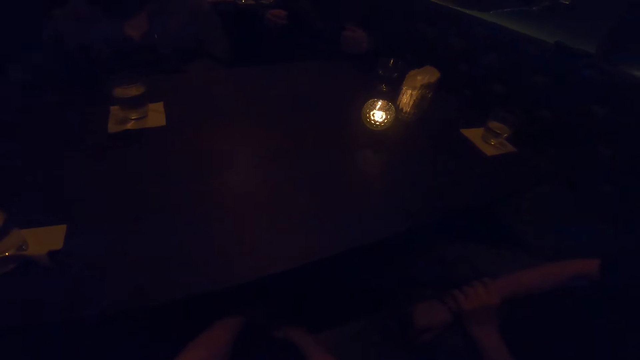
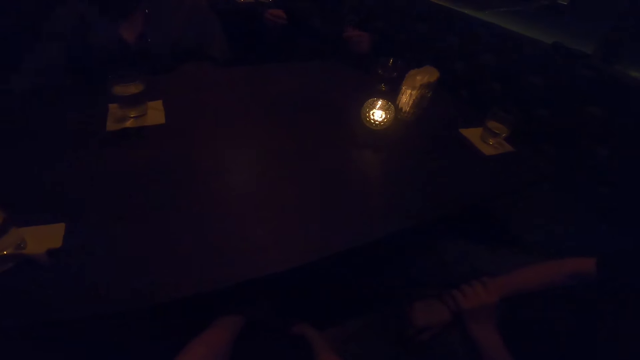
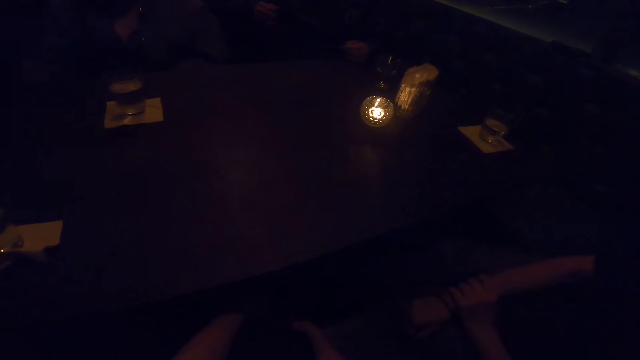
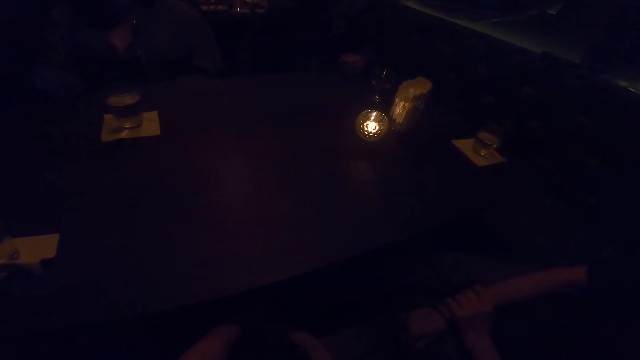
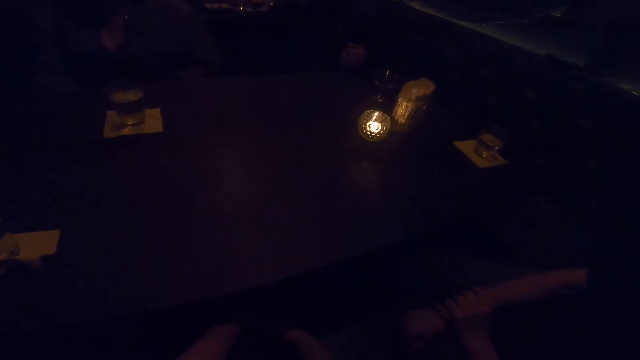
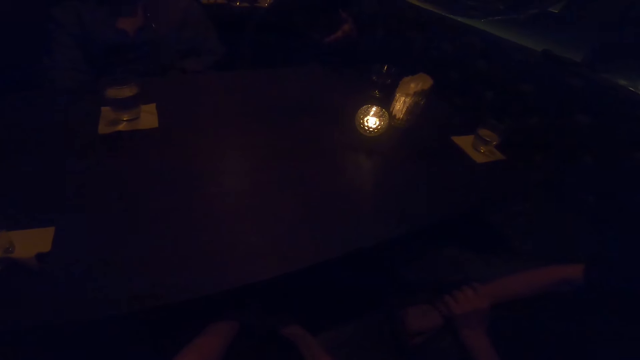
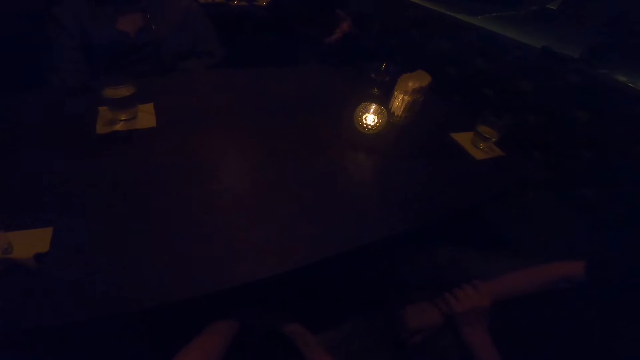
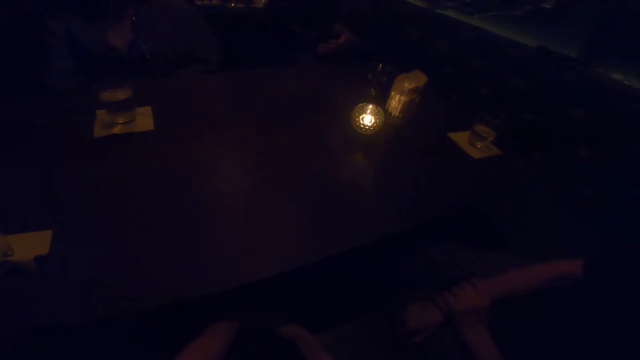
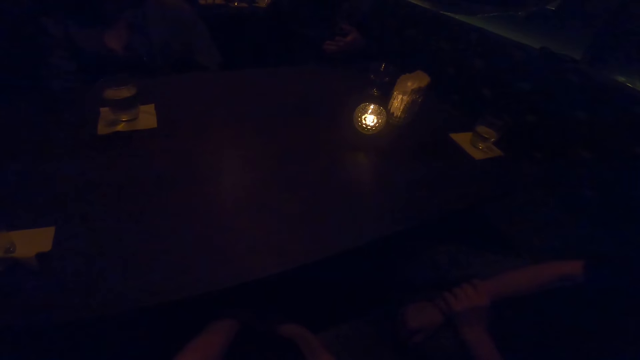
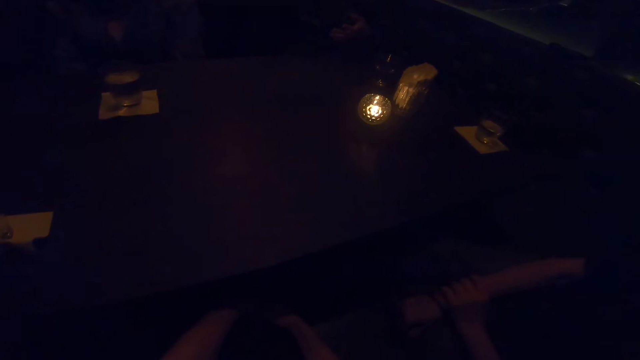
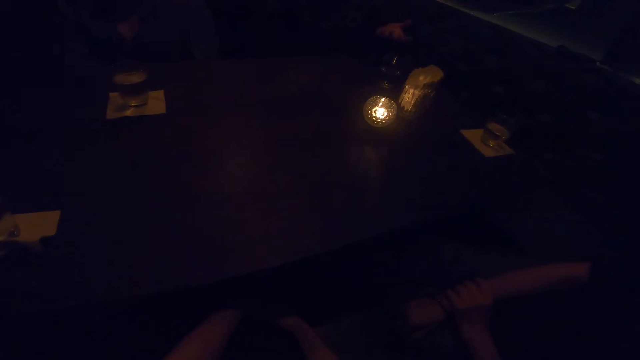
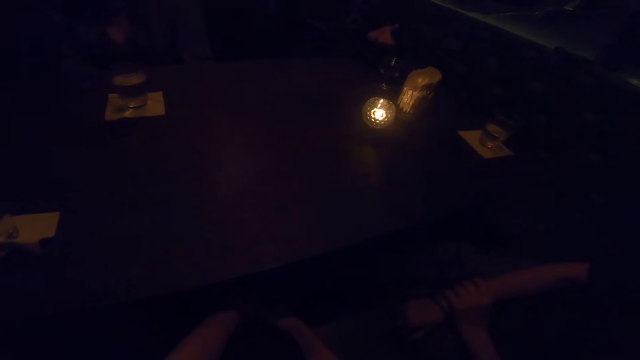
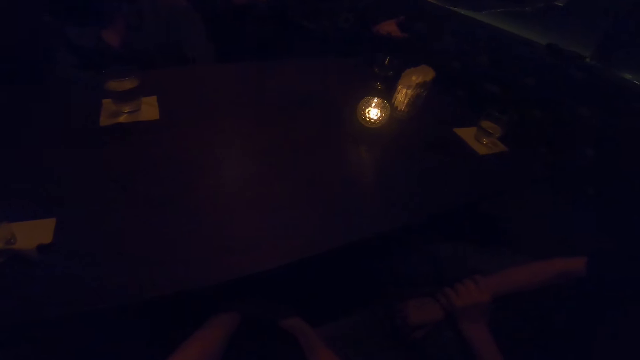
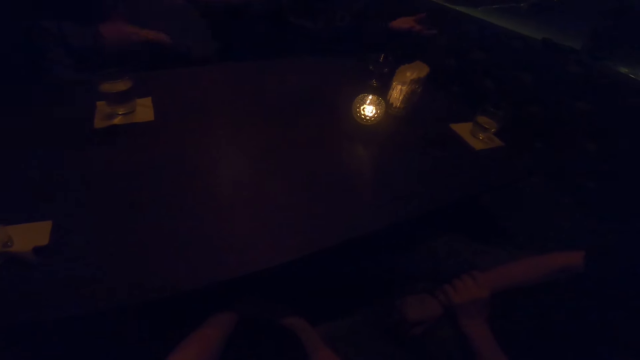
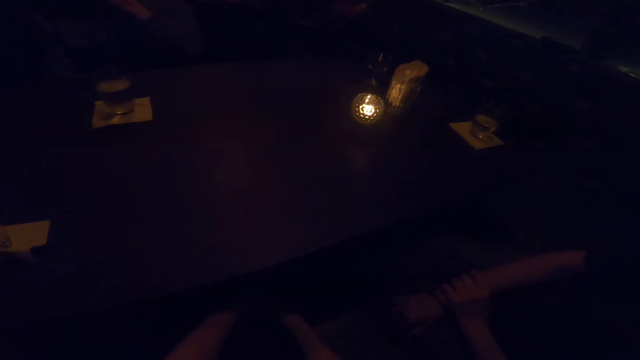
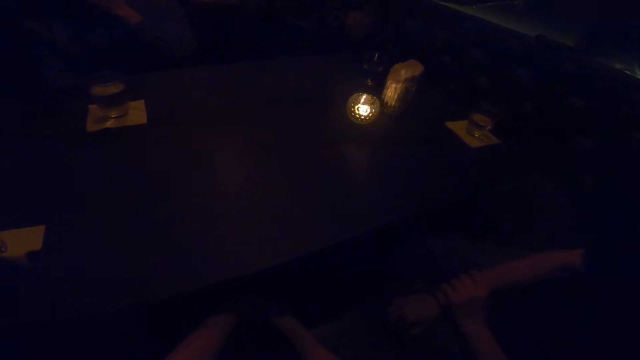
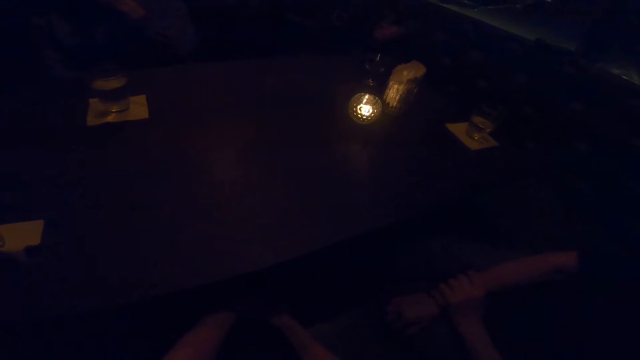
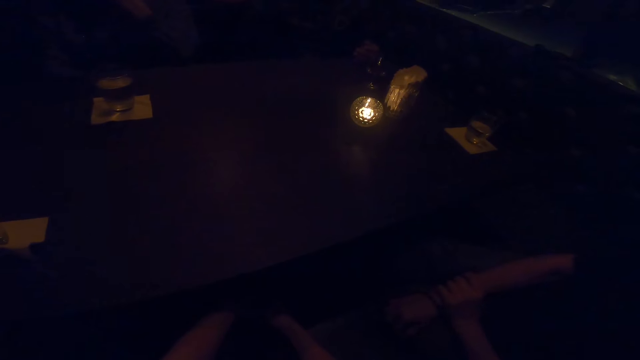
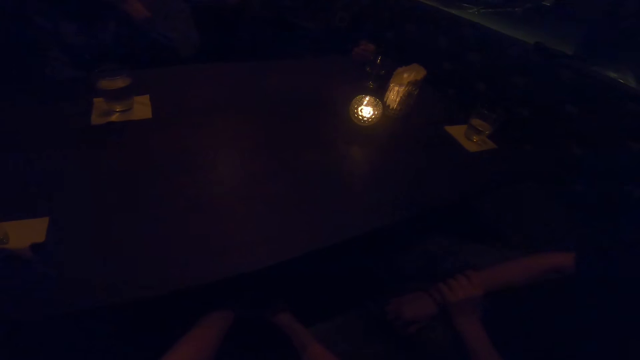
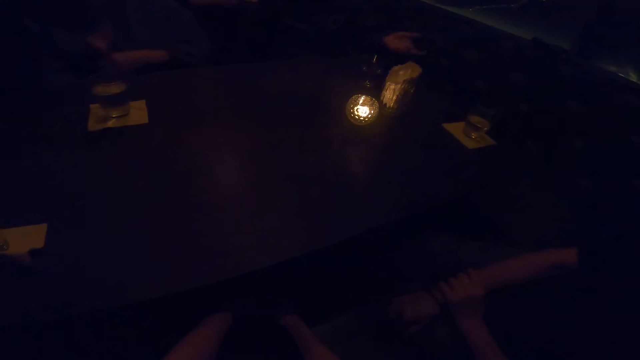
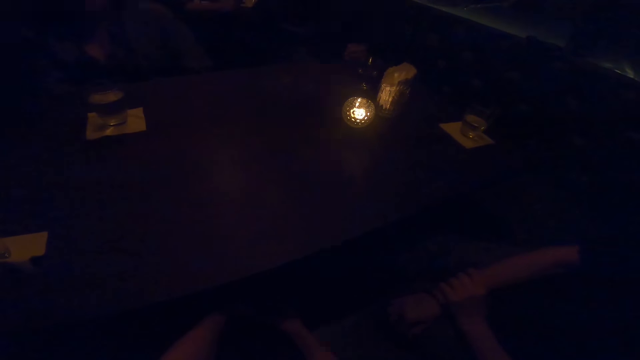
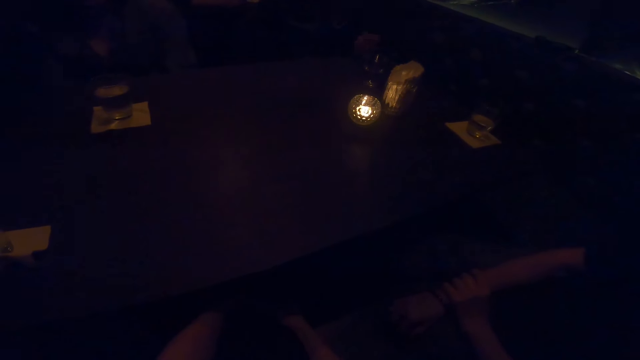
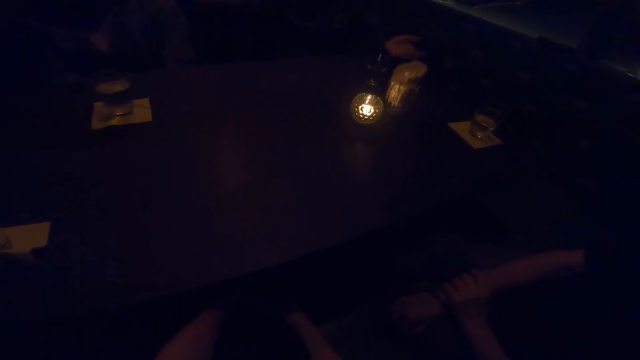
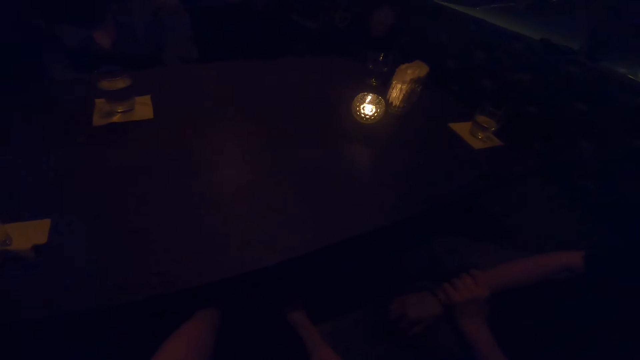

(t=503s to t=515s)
A woman touches her face. A man speaks to another woman, the woman and the camera wearer.

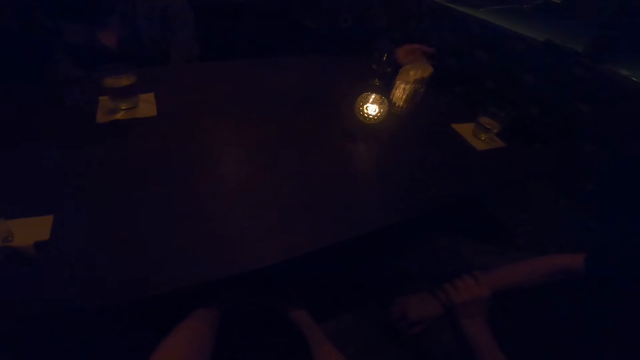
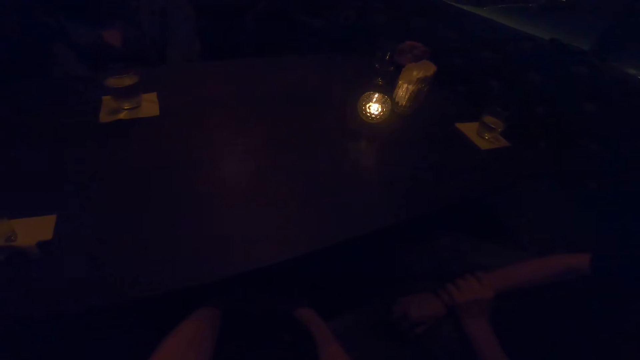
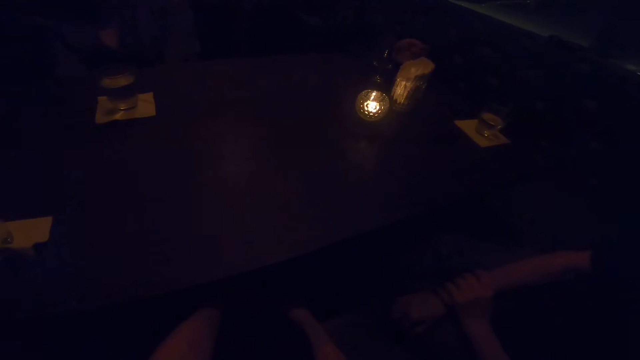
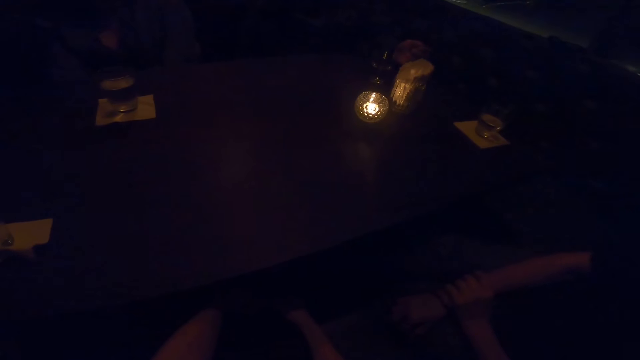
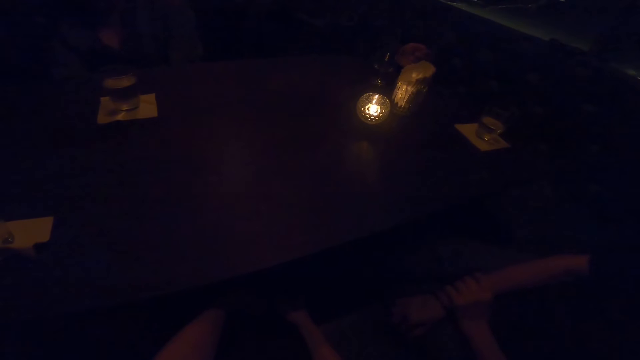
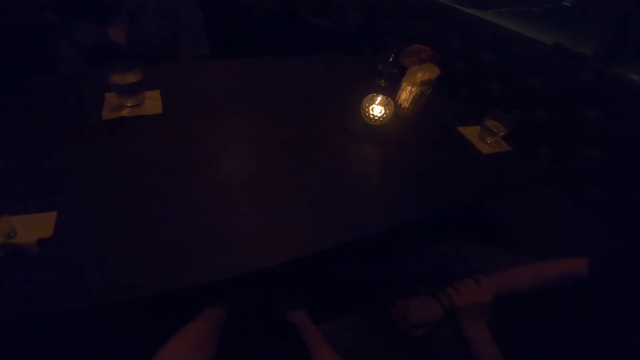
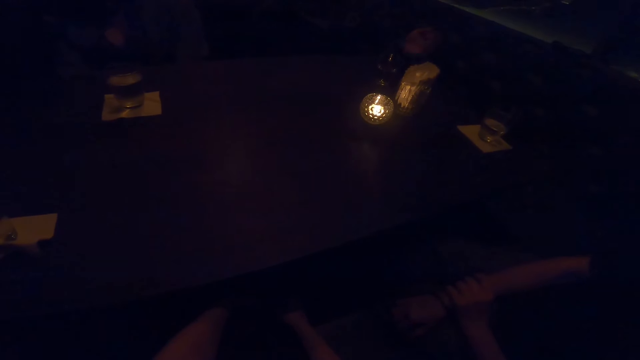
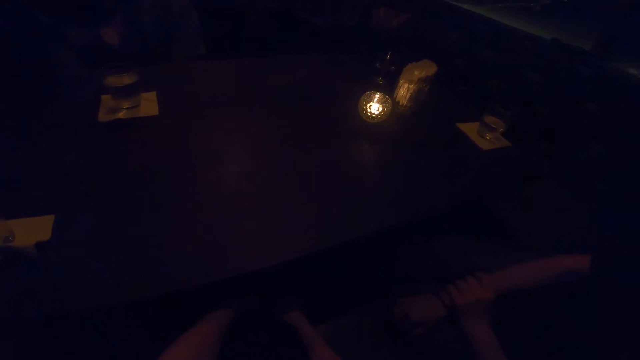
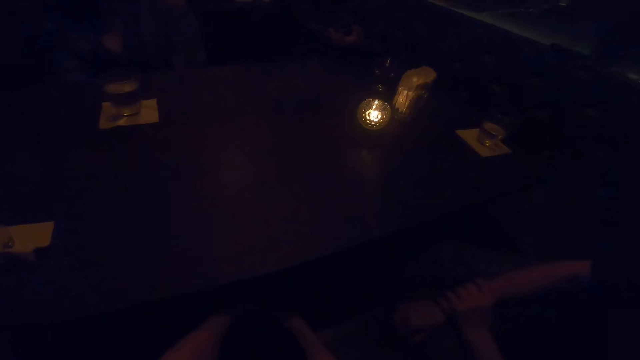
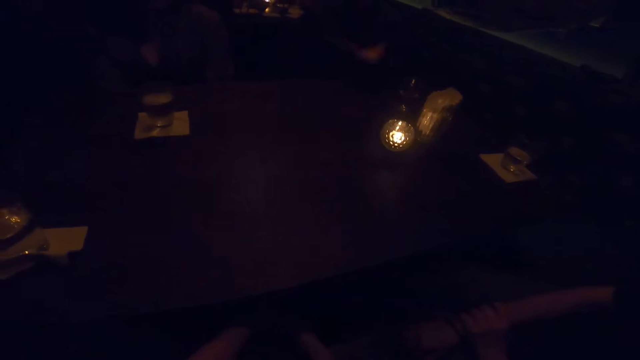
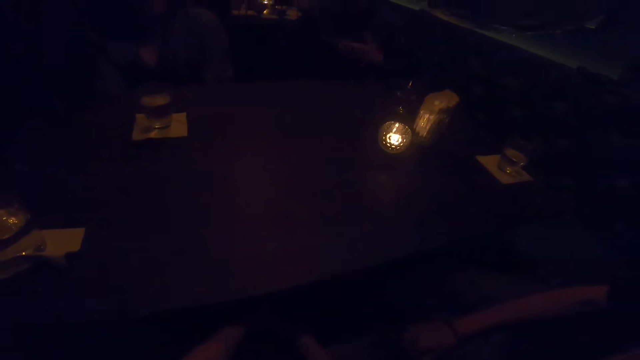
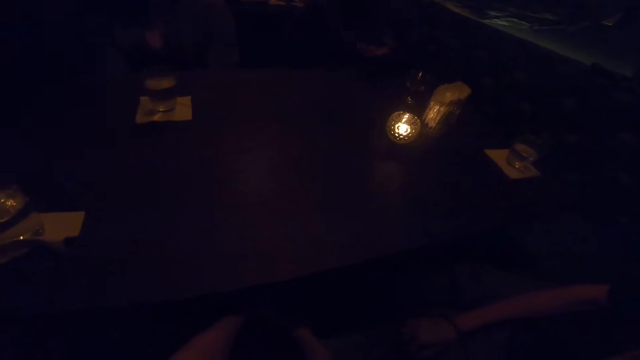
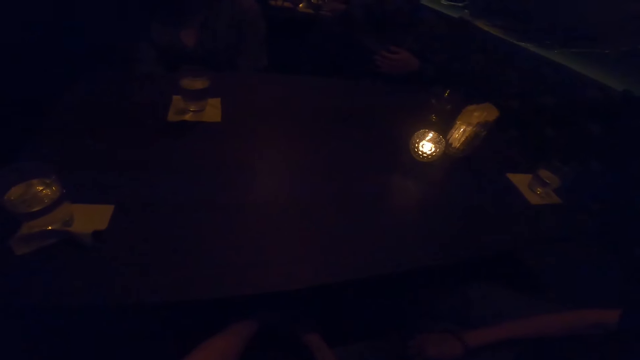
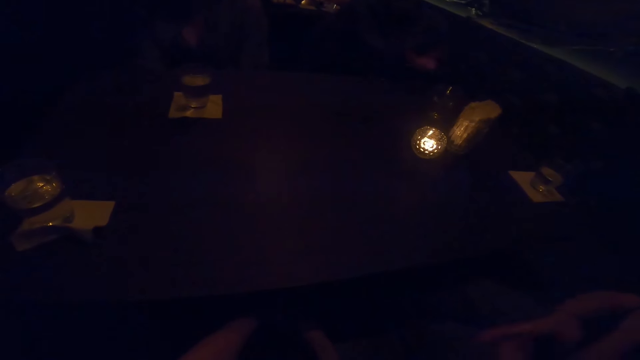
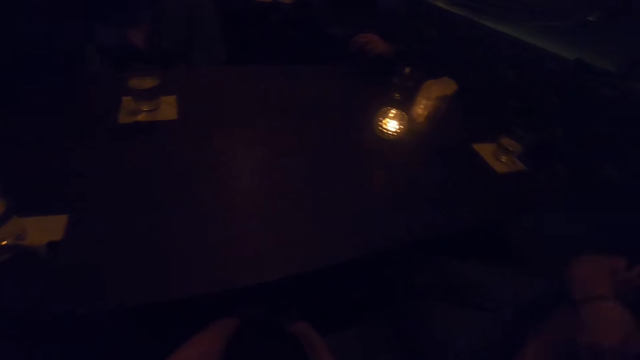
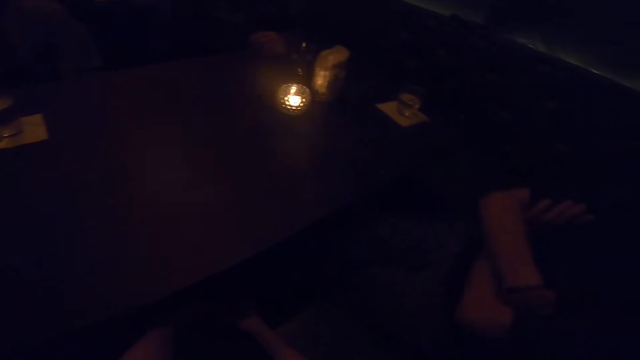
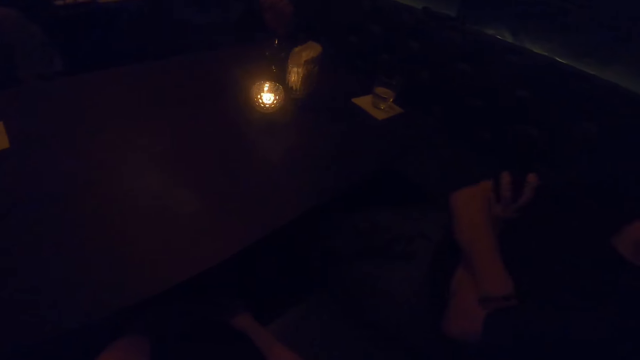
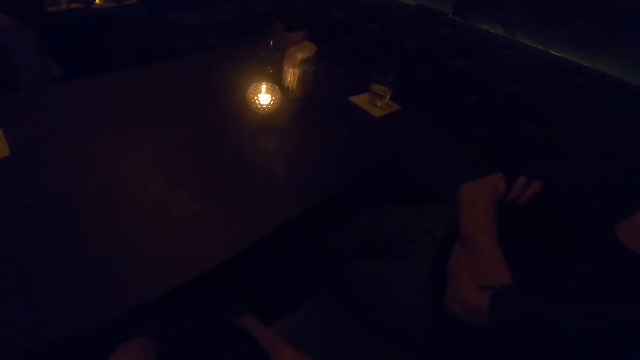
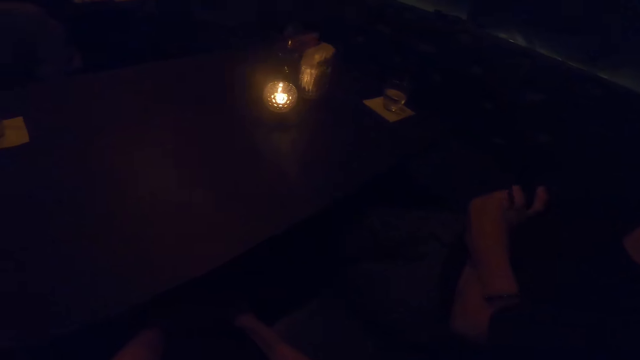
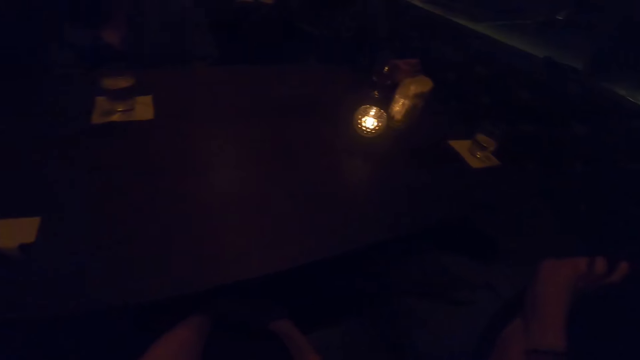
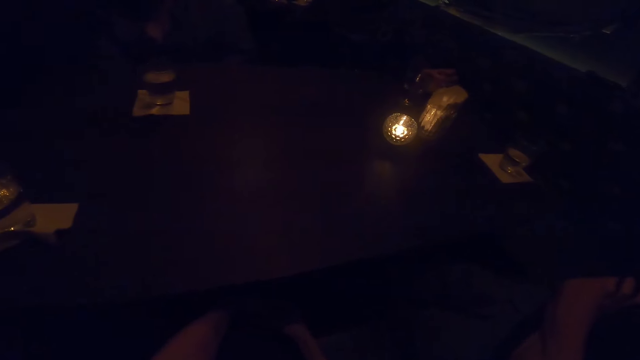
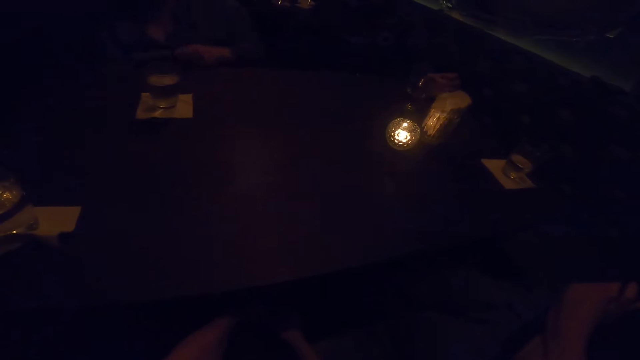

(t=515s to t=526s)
The camera wearer looks around. The woman places a purse on the table with her left hand.
